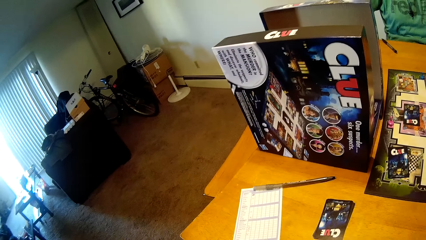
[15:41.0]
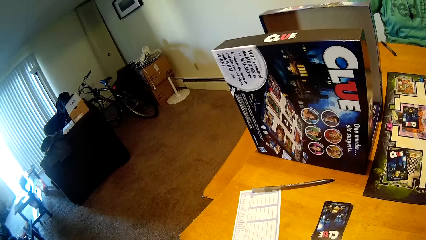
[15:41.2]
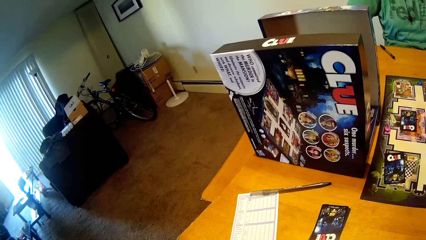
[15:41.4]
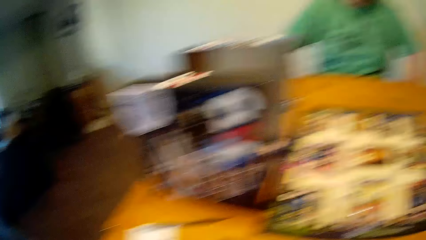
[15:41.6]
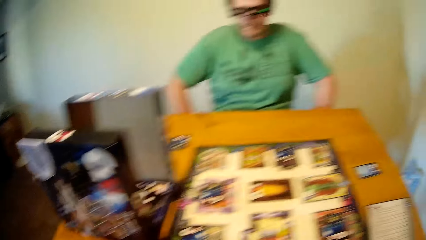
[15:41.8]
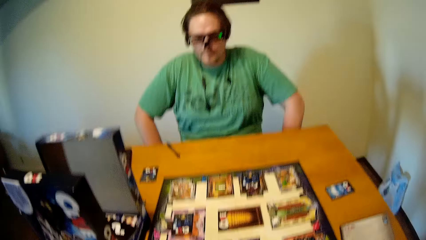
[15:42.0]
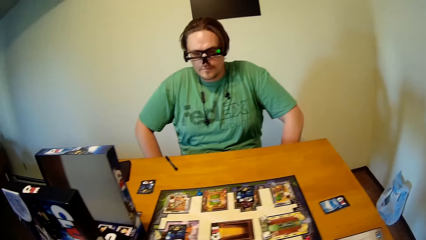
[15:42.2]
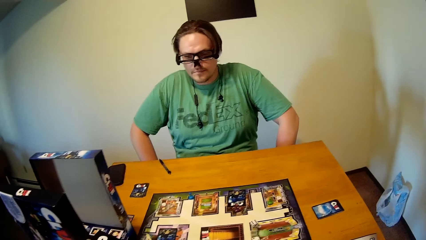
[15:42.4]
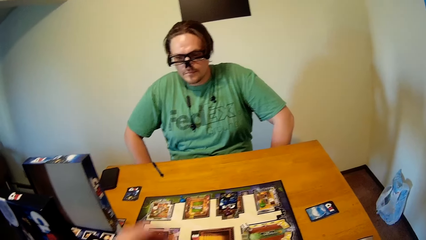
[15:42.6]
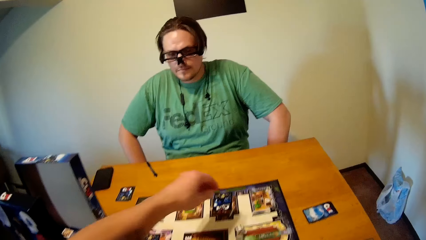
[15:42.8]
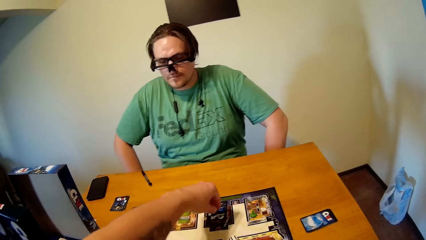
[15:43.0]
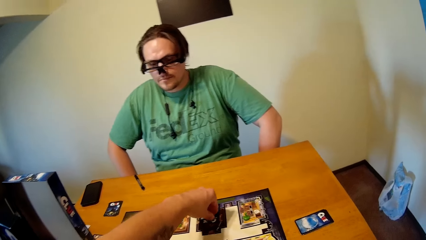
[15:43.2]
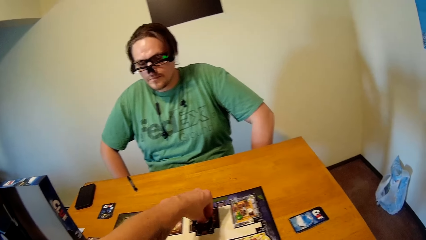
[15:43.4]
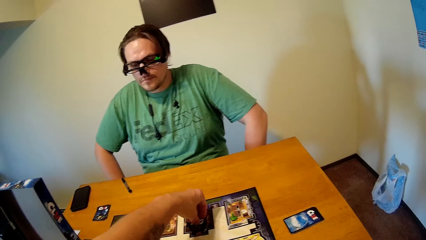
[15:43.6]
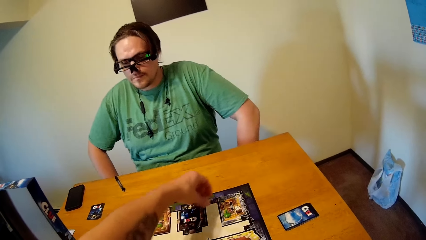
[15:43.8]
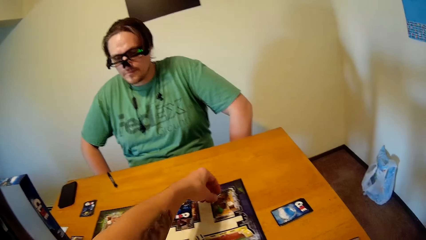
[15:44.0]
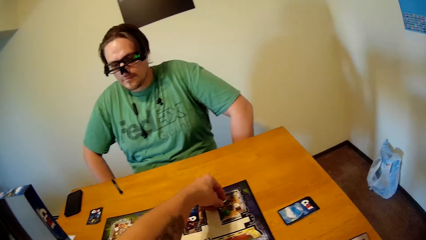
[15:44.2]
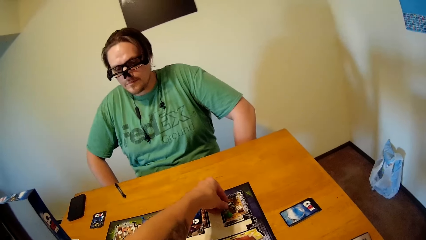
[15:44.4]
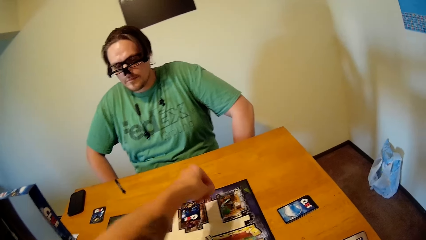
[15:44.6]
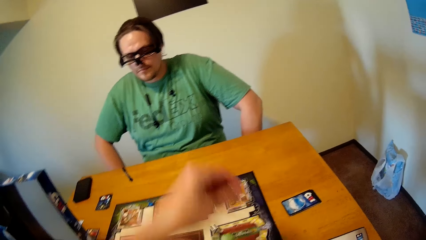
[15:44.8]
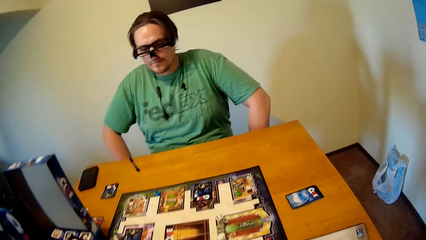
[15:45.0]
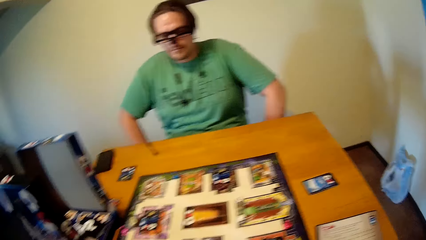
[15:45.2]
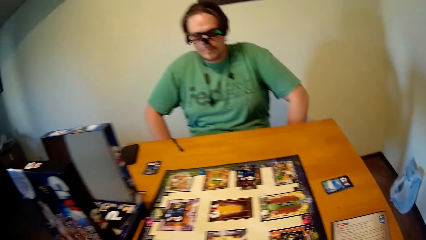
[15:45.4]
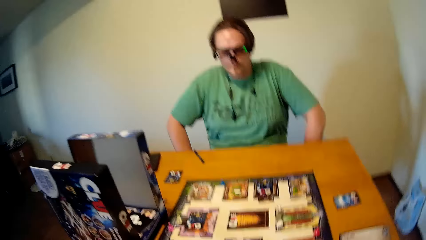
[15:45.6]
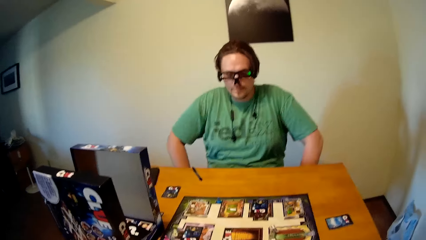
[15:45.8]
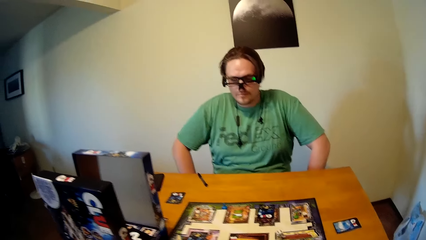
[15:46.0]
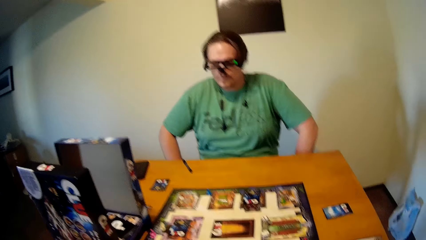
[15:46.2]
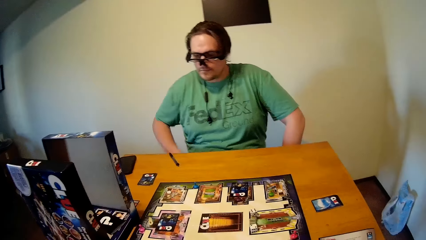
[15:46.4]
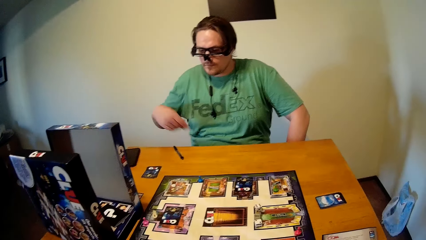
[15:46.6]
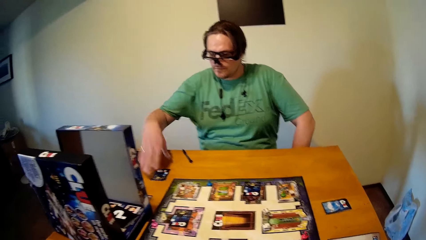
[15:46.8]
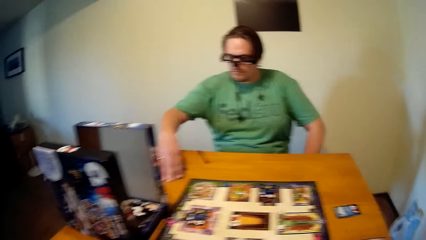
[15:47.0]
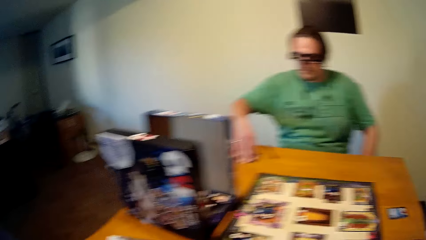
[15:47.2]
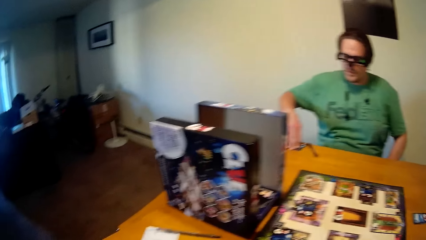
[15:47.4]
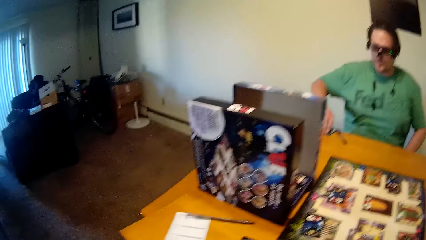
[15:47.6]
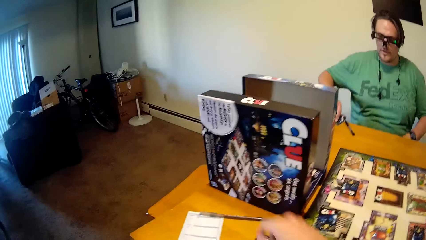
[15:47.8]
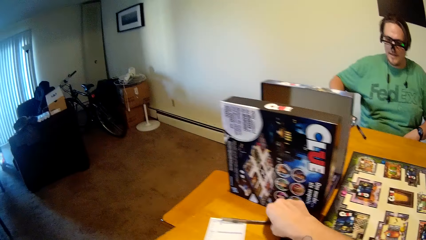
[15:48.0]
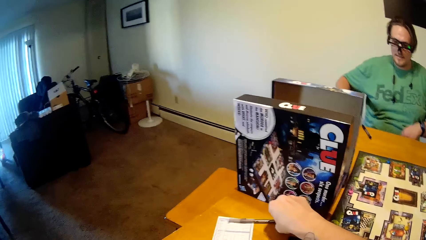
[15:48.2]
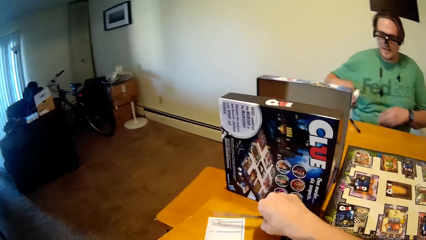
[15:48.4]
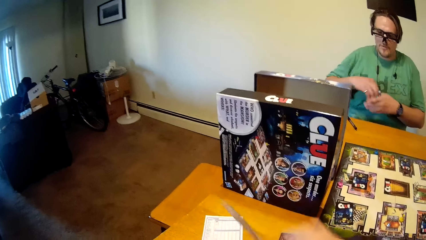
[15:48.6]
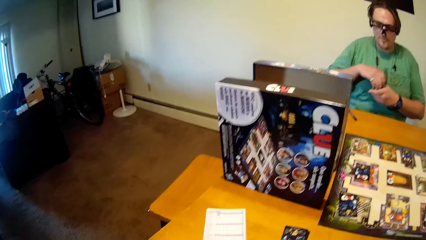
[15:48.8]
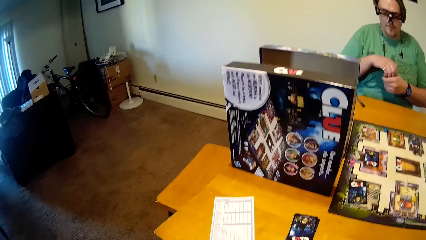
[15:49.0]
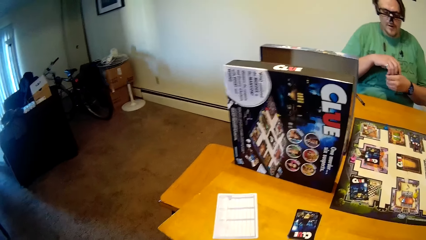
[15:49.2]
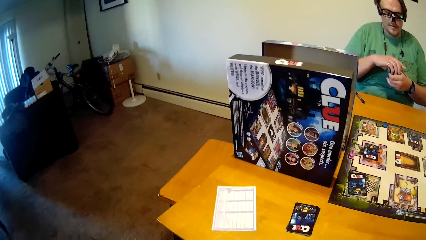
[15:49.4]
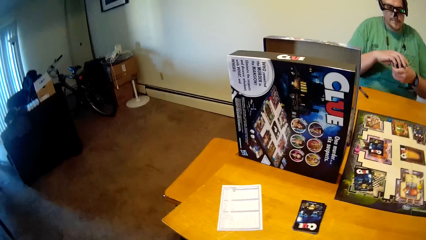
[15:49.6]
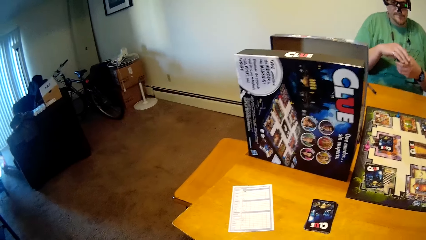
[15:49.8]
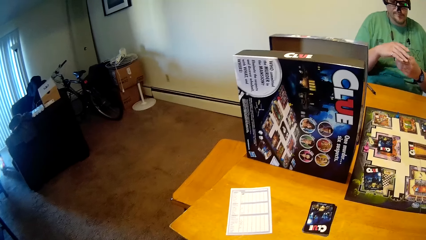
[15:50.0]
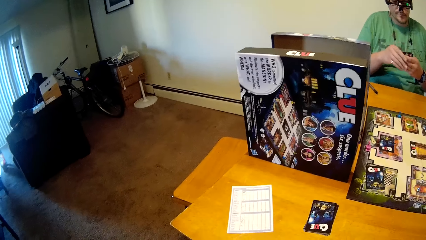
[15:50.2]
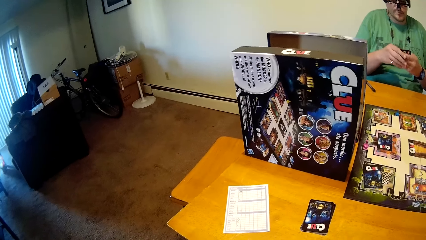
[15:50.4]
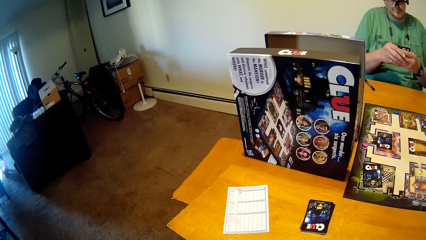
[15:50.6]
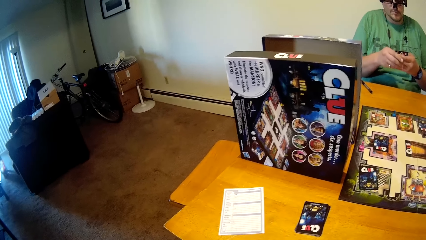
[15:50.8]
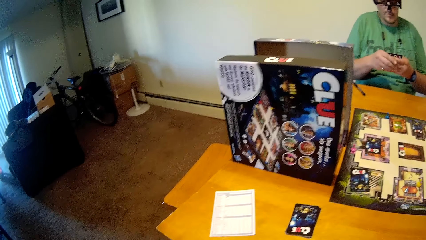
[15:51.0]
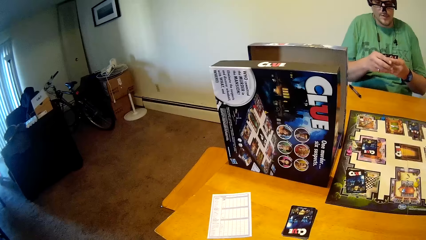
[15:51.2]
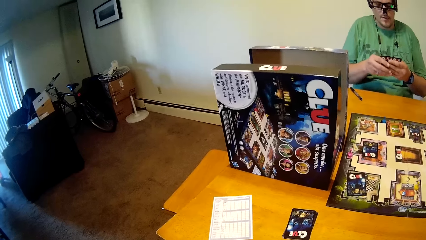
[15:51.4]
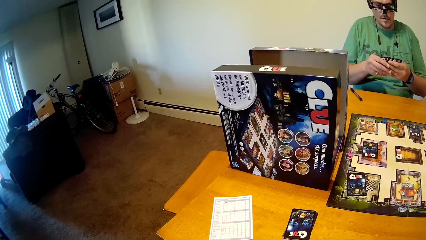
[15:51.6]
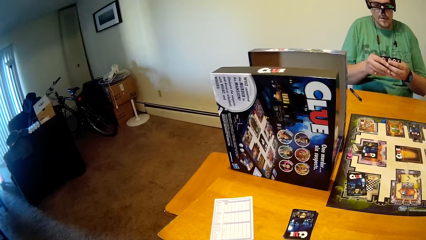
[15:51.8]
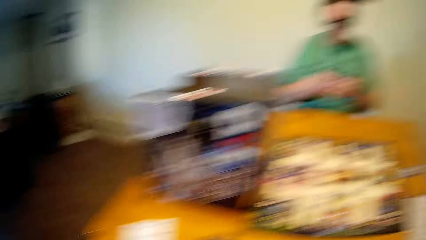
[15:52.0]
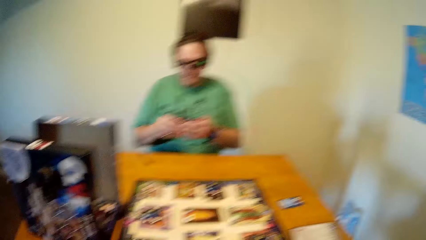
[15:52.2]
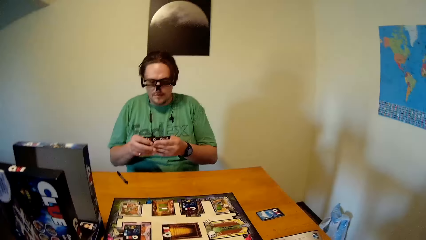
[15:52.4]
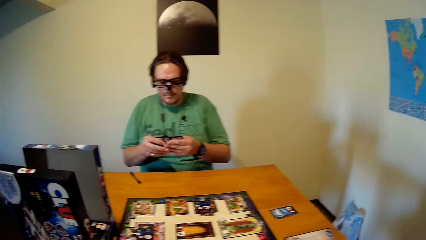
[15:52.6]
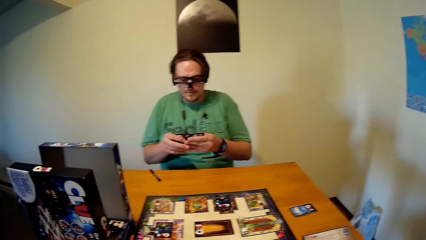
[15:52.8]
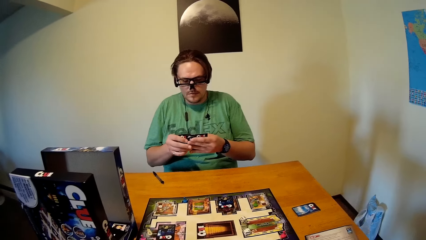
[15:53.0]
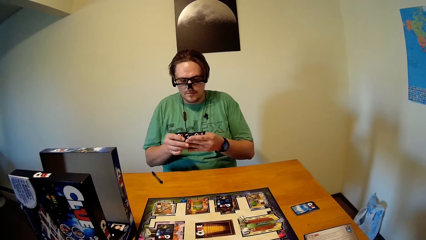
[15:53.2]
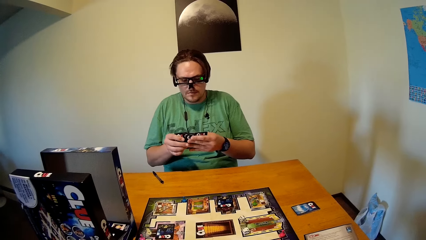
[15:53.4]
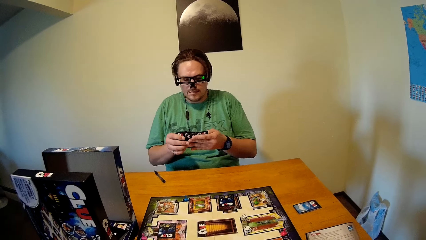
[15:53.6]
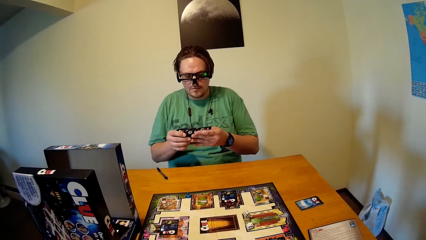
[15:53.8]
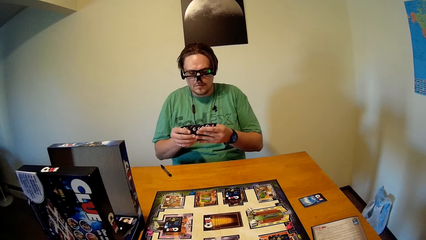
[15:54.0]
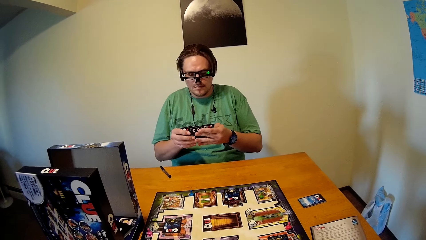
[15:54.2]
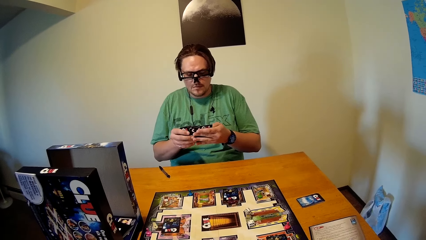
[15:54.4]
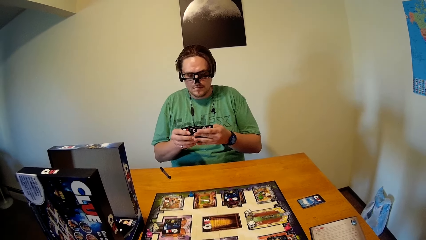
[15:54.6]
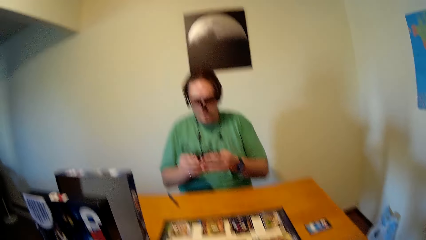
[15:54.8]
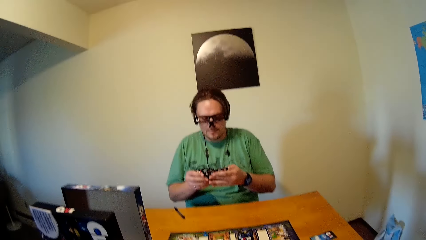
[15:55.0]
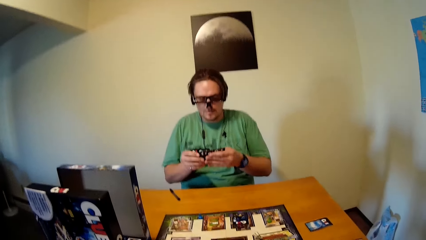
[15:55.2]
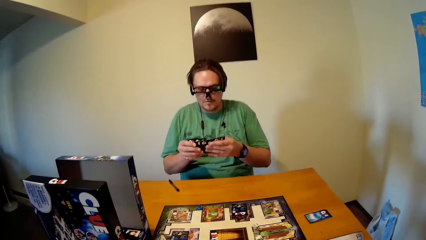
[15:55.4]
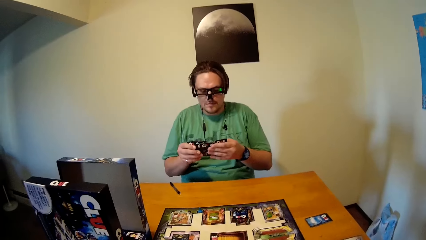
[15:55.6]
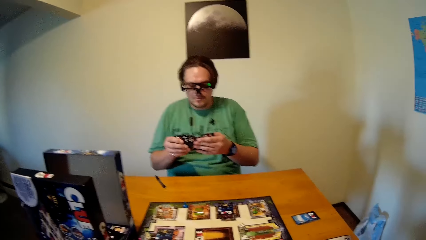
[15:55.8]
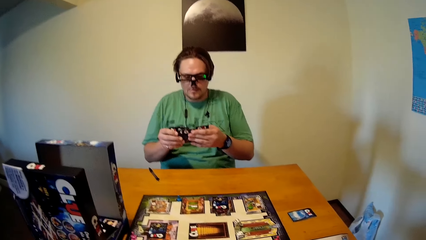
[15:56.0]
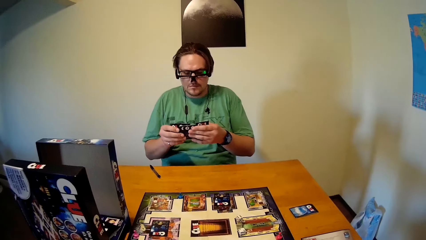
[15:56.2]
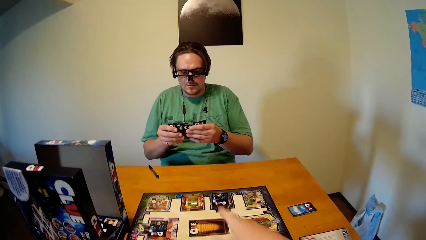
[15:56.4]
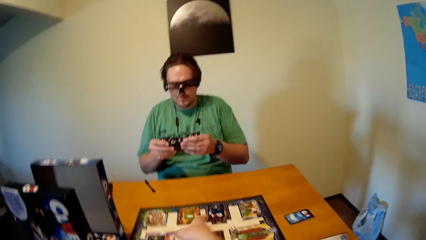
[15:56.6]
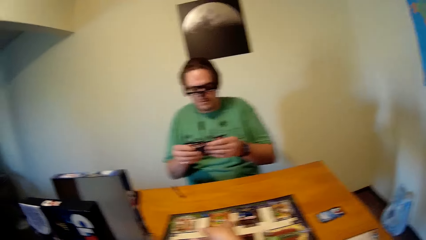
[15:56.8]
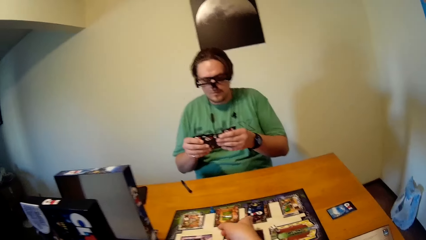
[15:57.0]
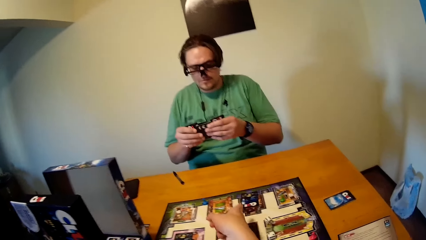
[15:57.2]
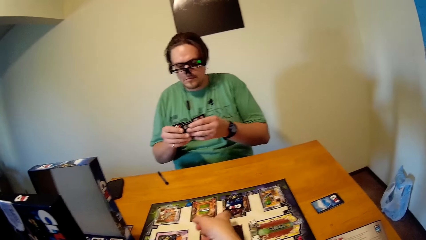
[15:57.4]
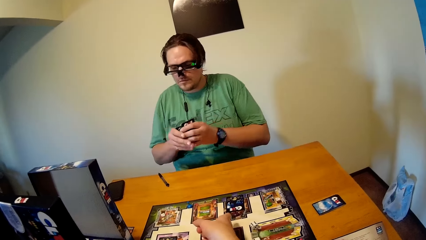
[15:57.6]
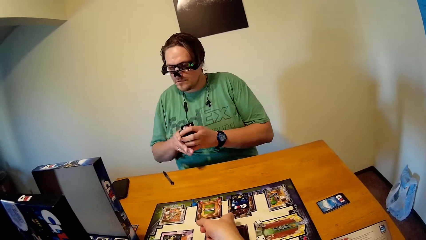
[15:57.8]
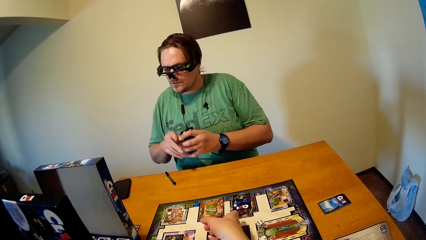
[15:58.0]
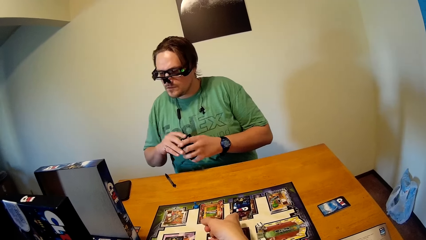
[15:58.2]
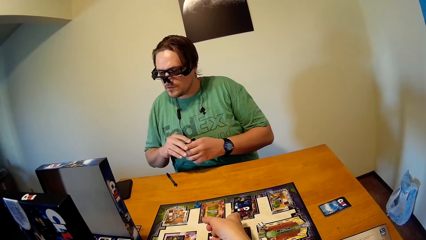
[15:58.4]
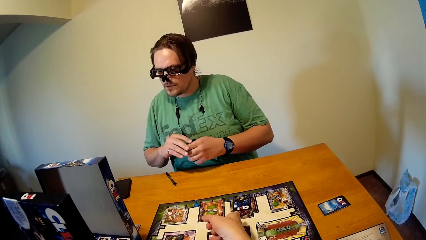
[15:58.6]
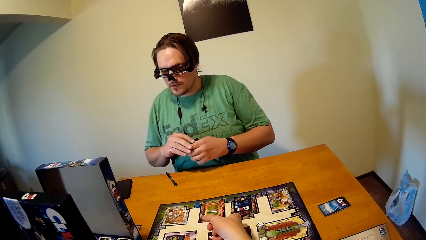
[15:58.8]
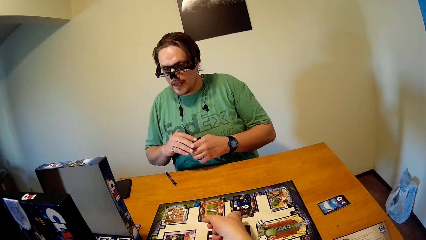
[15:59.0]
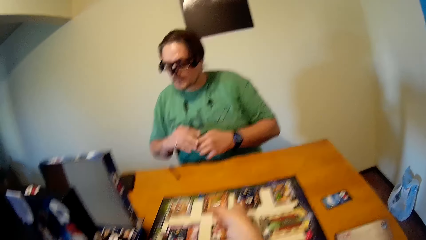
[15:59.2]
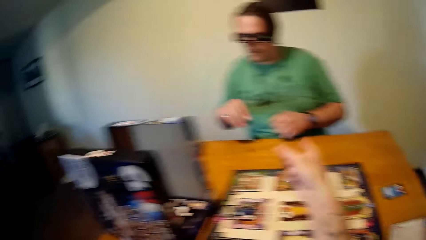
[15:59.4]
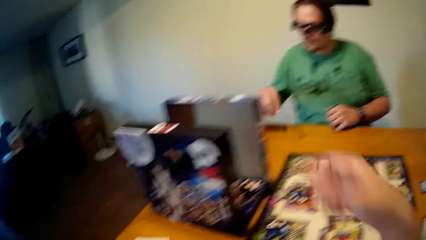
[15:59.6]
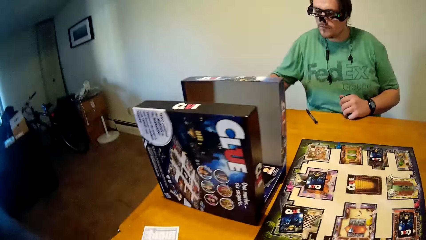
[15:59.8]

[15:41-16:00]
The camera wearer moves a piece on the board with his left hand. A man picks up a card from the table with his right hand. The camera wearer picks up a pen from the table with his right hand. The man checks the cards.
